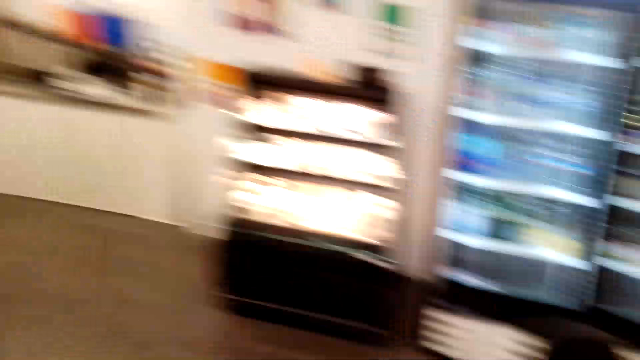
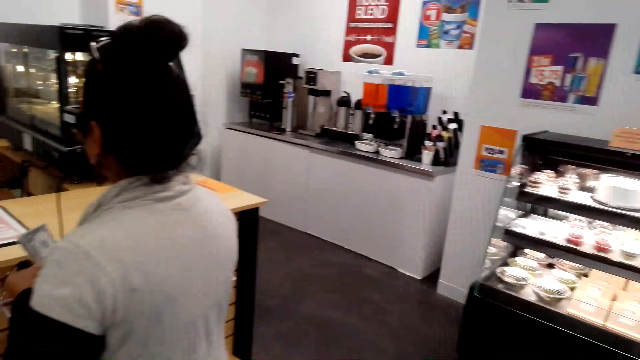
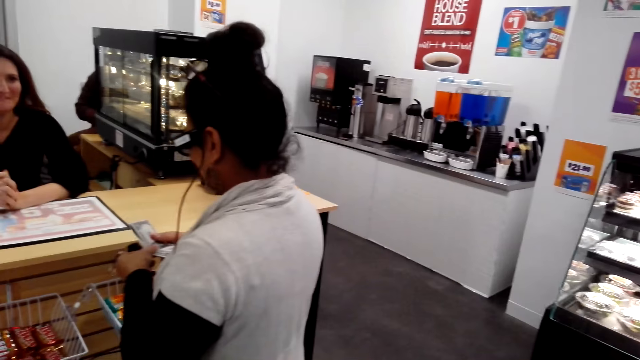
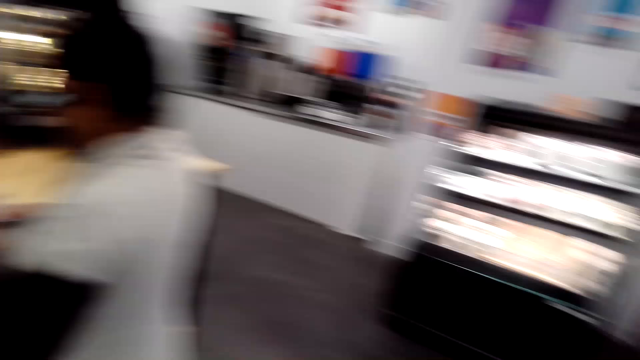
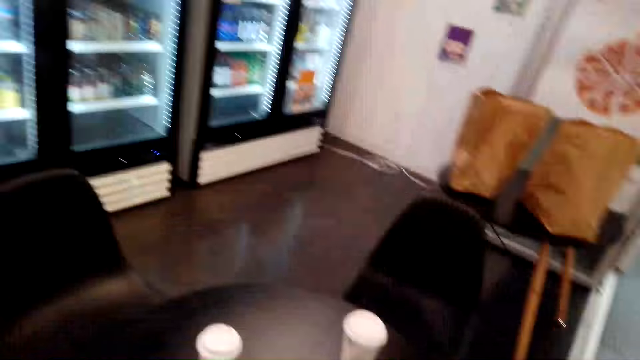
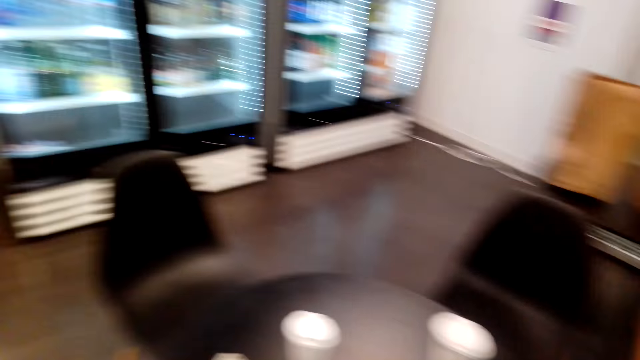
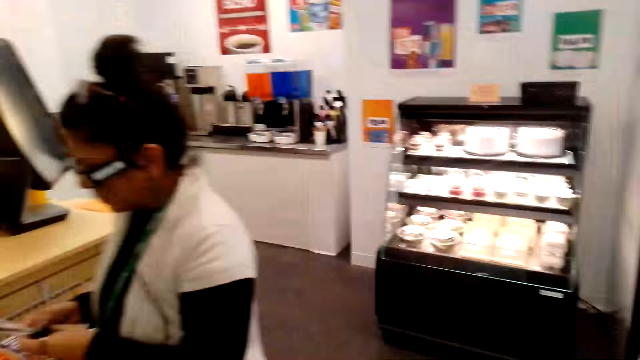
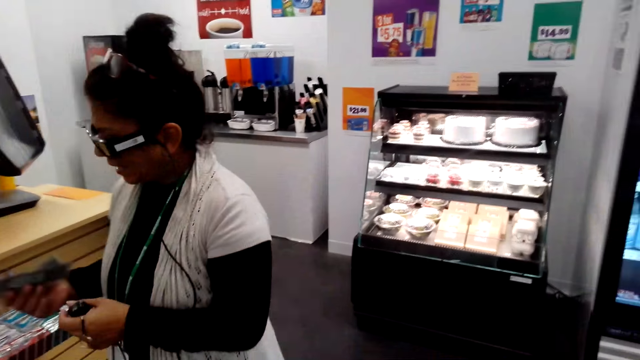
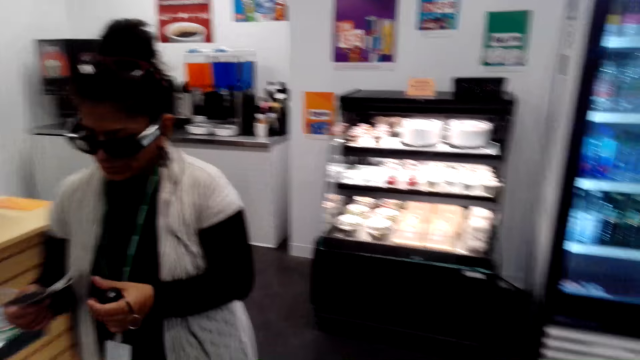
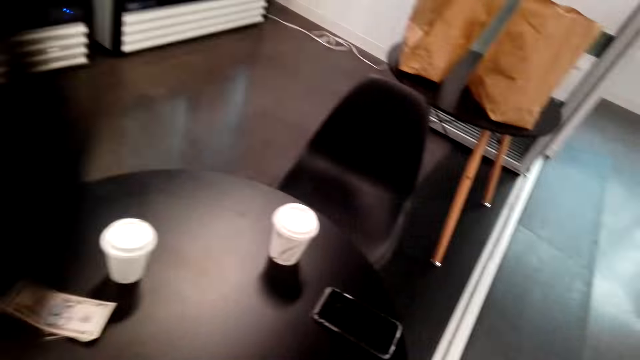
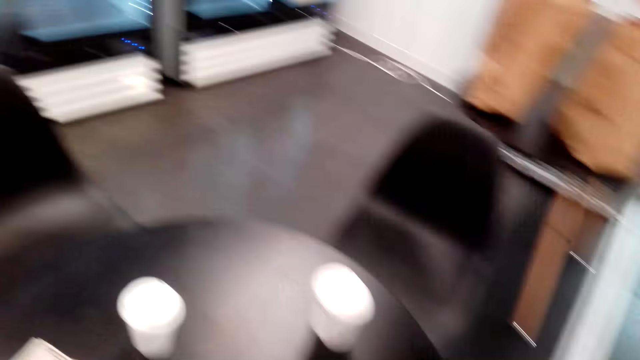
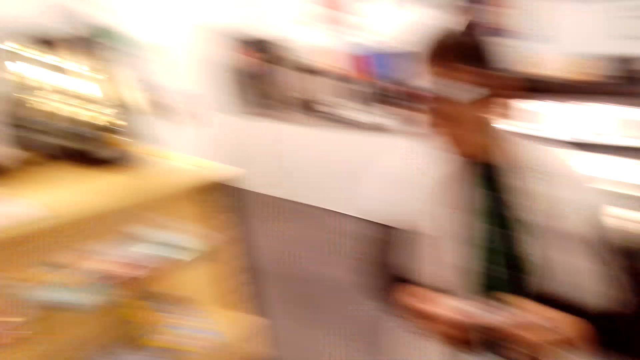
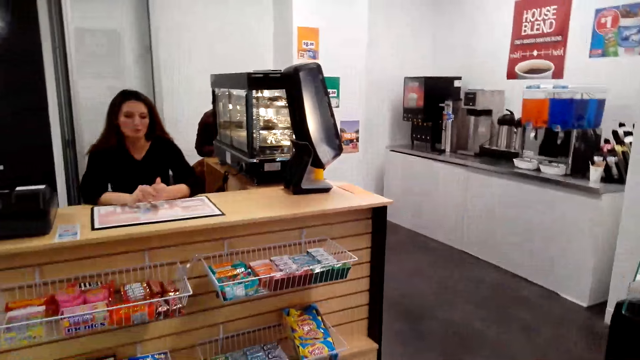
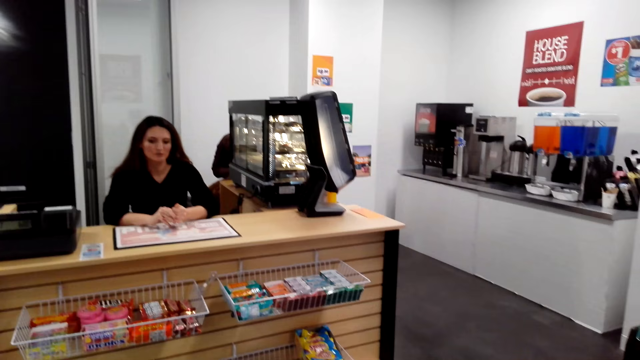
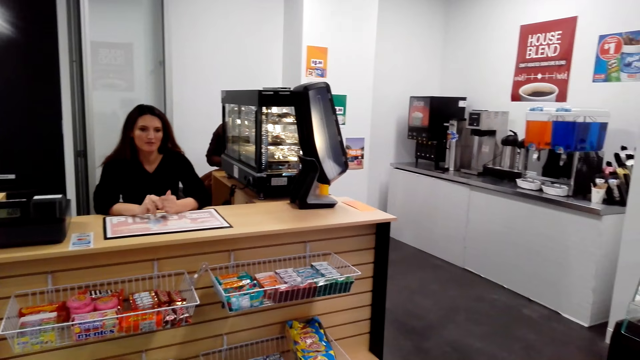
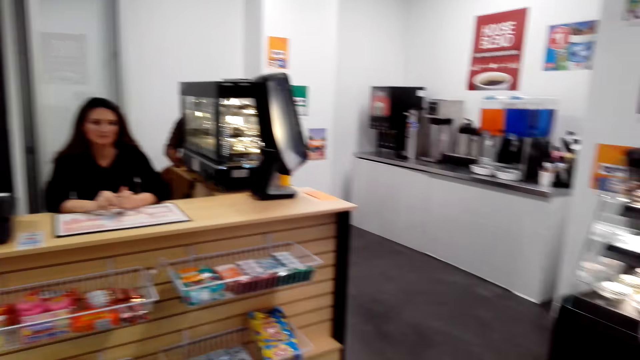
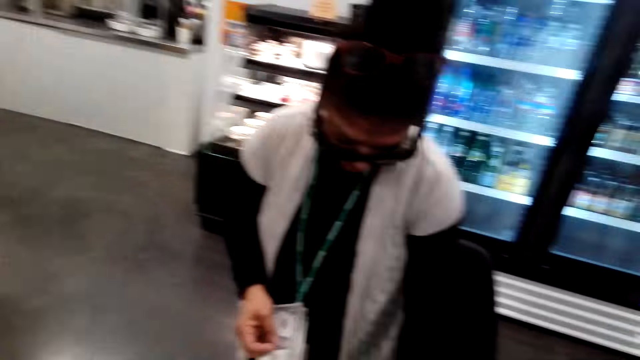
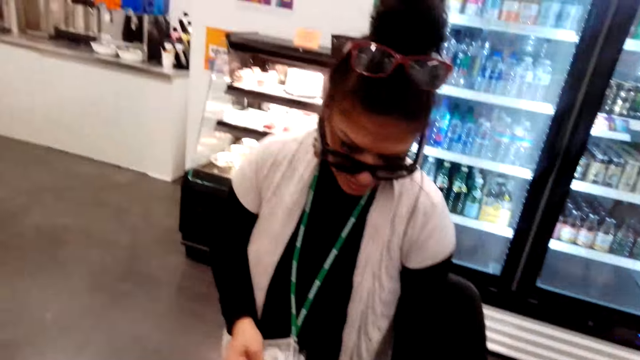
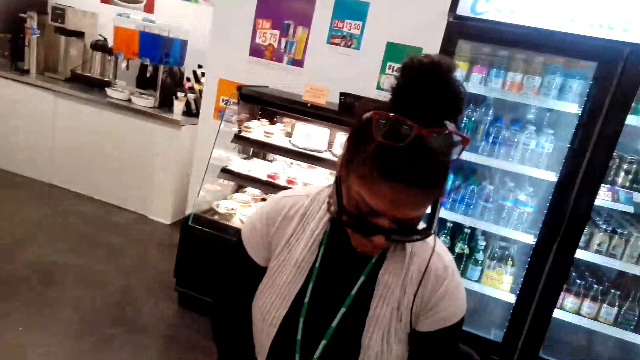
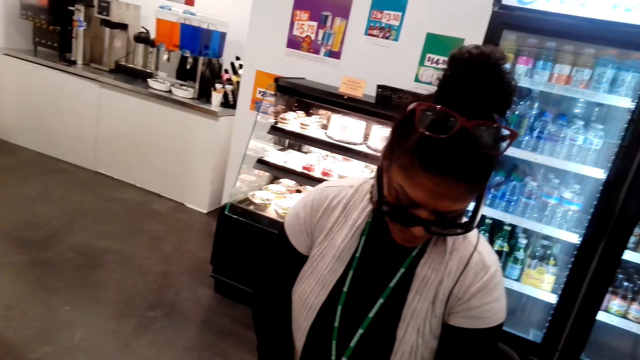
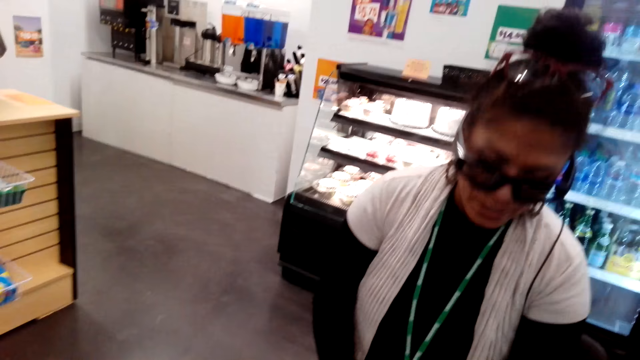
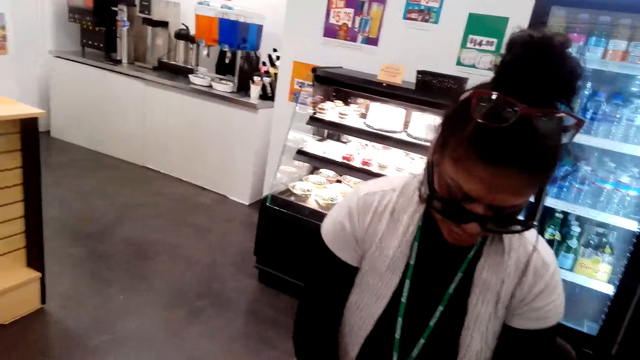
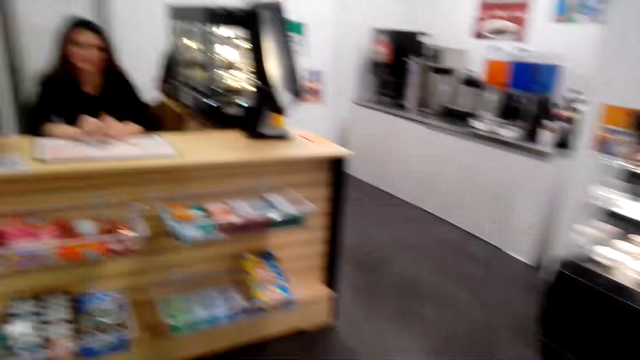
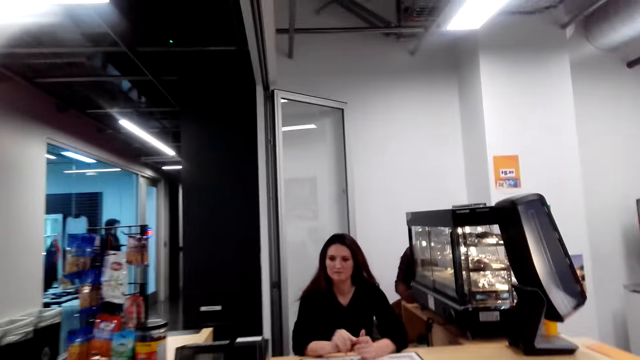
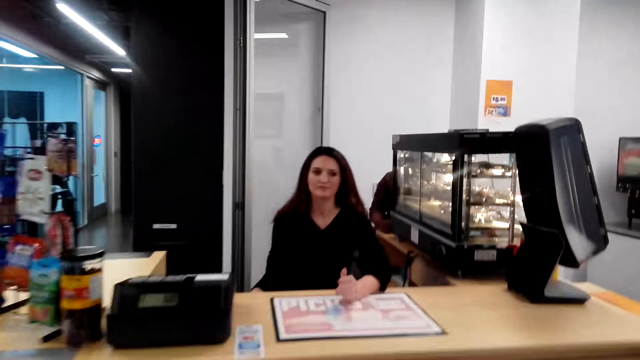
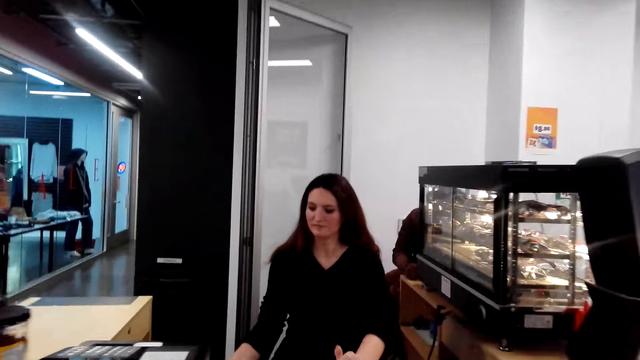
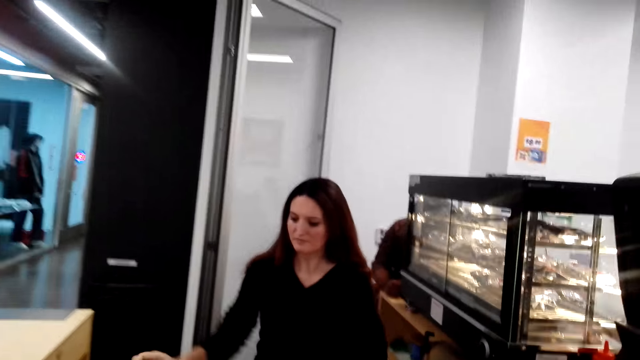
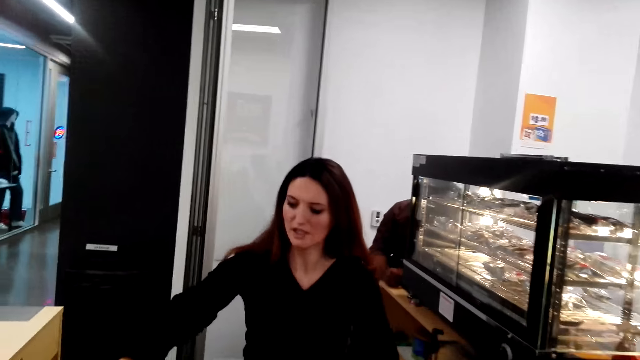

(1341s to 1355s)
The camera wearer looks around. A lady talks with the camera wearer. The camera wearer looks at another lady. They talk to the other lady. They talk to the first lady.

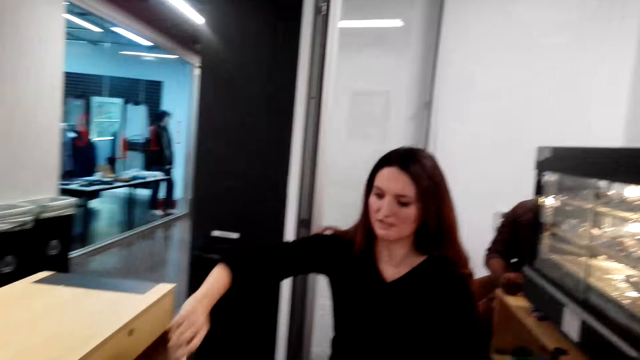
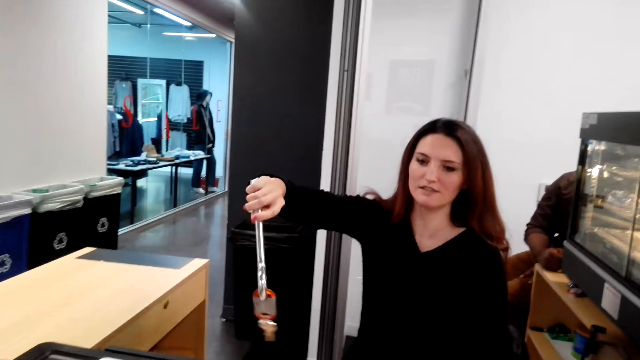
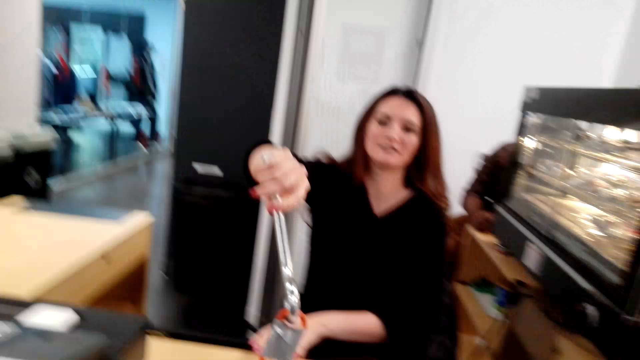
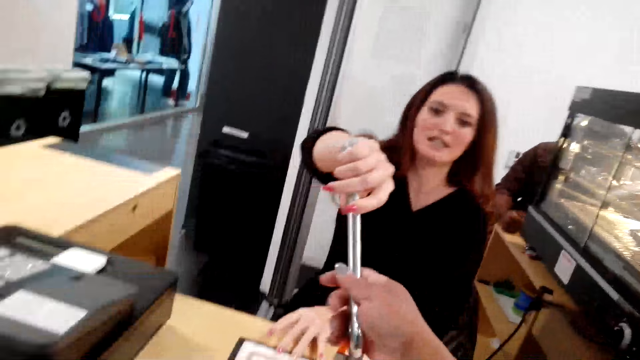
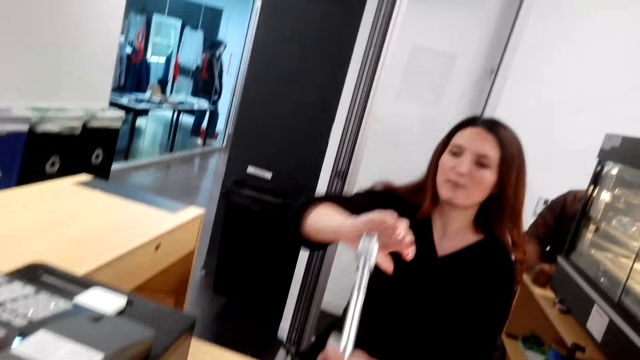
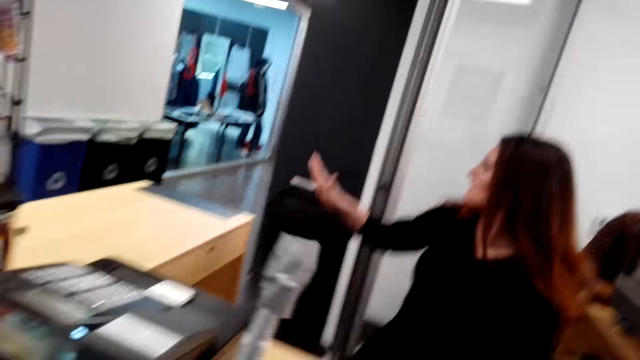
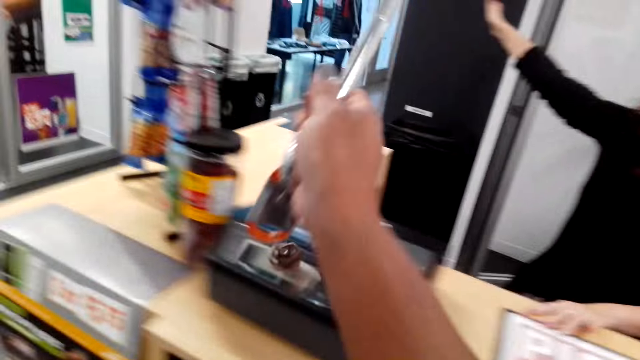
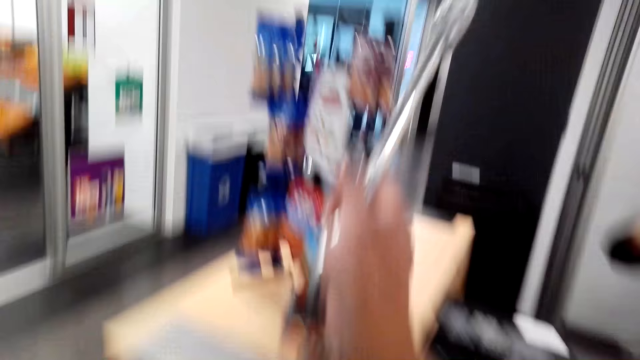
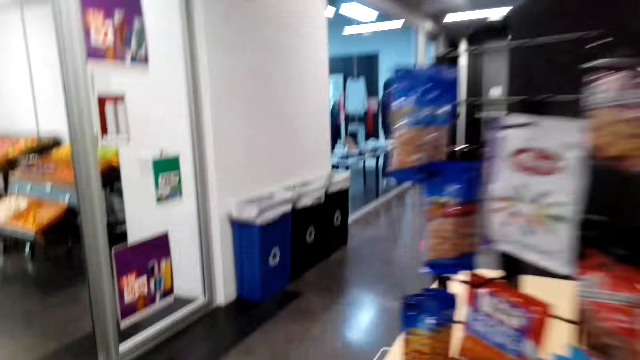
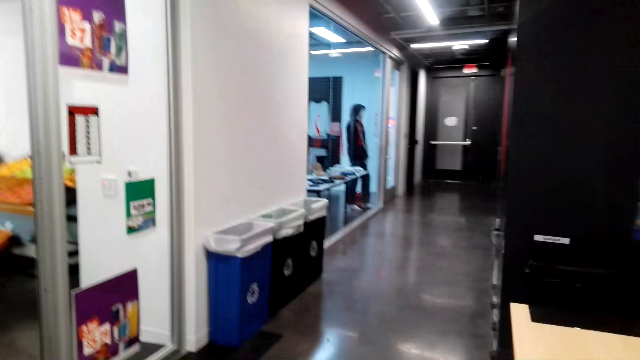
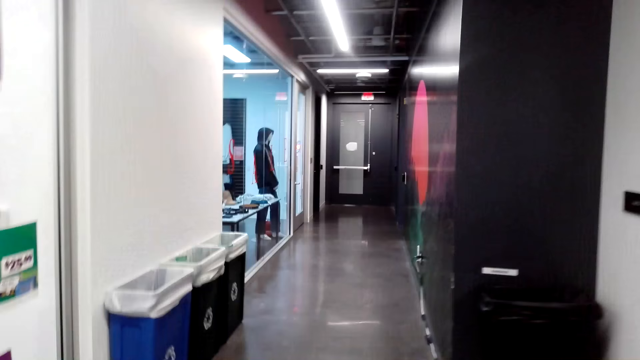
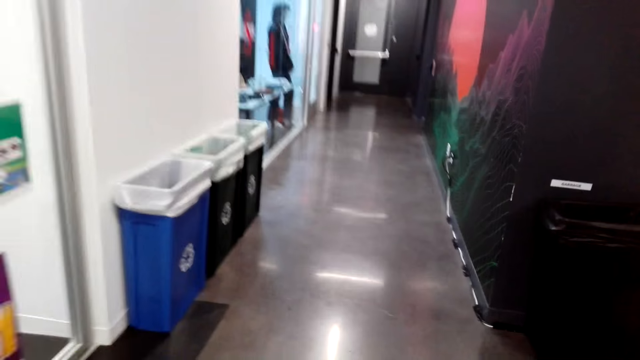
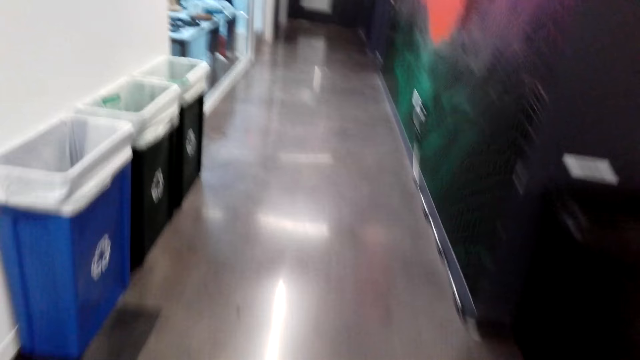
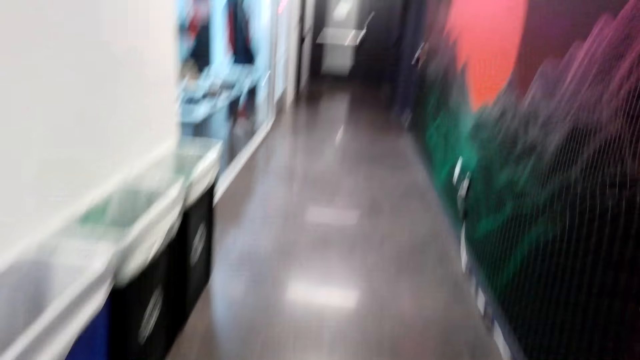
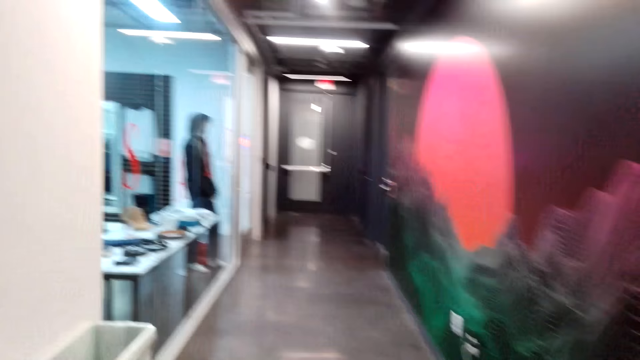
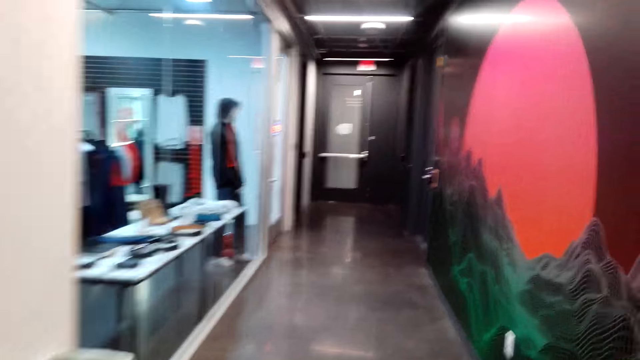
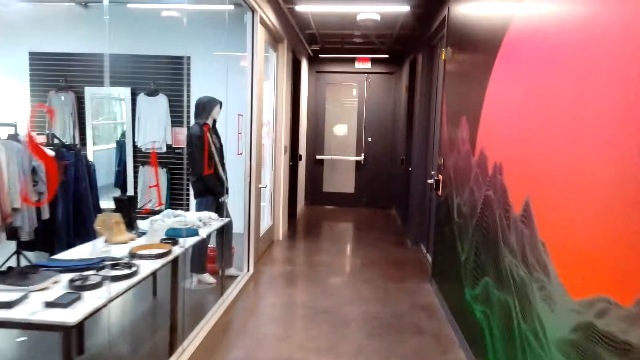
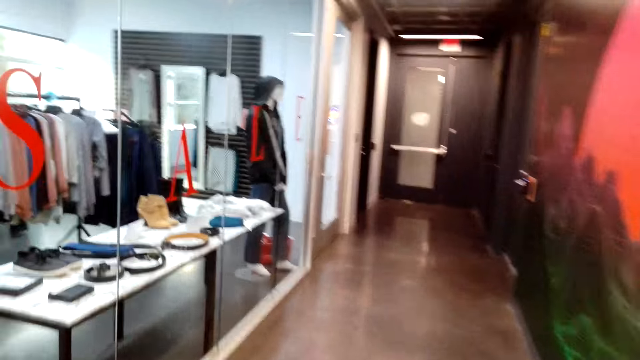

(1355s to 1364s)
A lady gives the camera wearer the bunch of keys. The camera wearer walks around. They take the keys.
